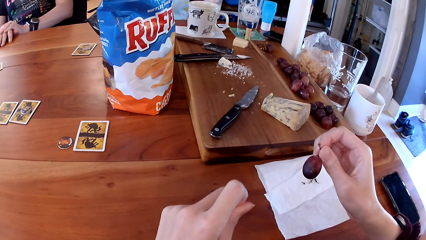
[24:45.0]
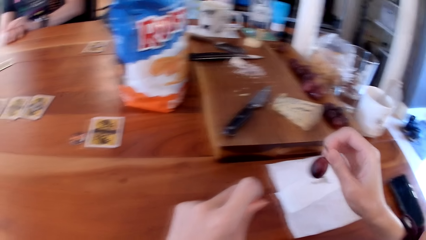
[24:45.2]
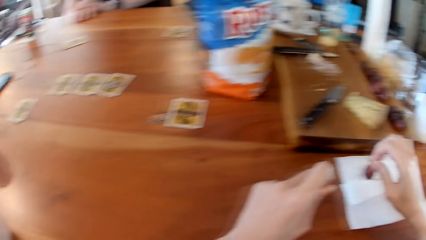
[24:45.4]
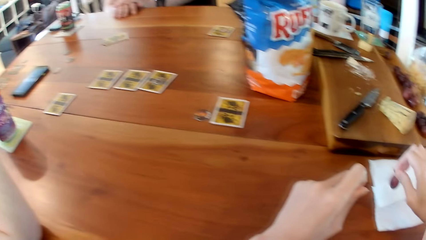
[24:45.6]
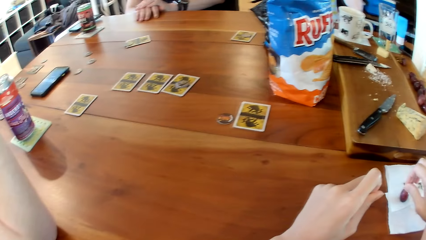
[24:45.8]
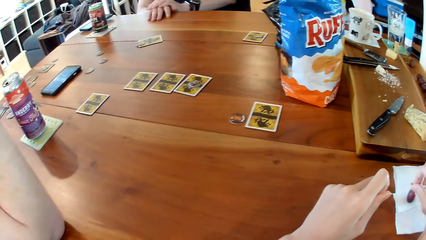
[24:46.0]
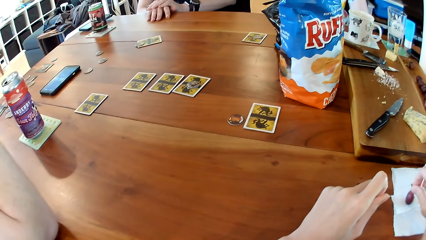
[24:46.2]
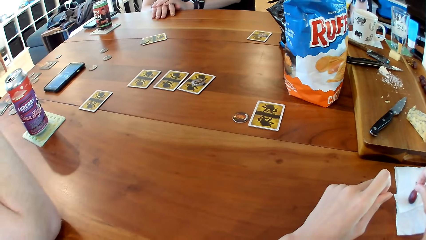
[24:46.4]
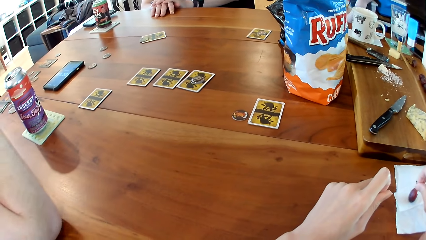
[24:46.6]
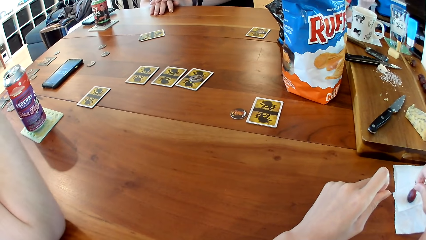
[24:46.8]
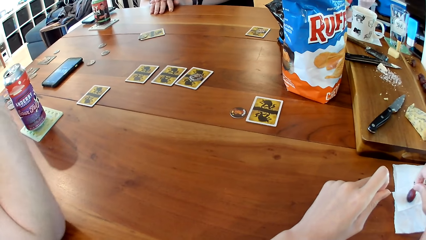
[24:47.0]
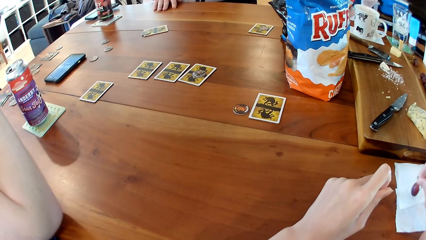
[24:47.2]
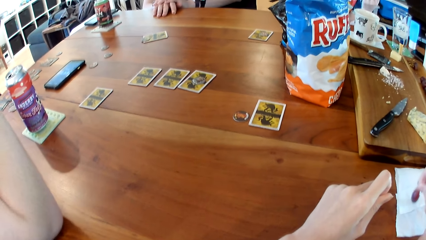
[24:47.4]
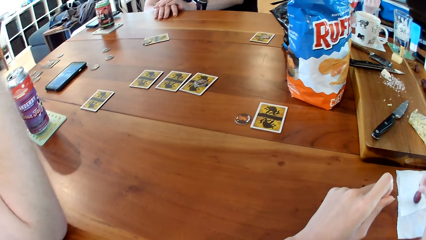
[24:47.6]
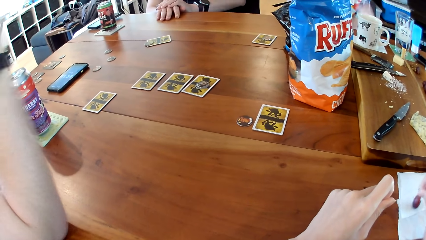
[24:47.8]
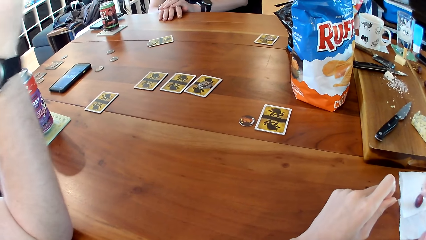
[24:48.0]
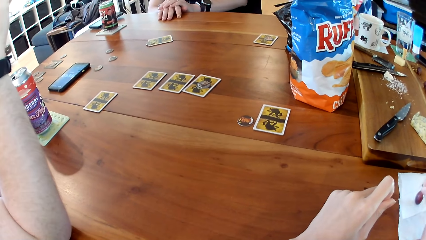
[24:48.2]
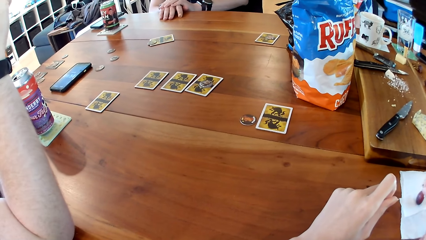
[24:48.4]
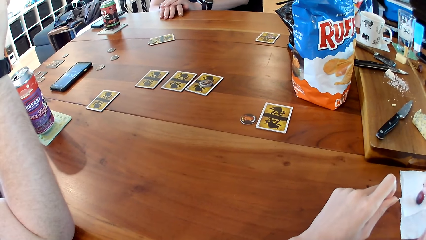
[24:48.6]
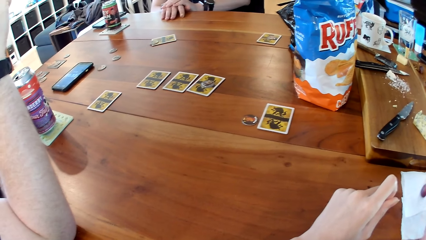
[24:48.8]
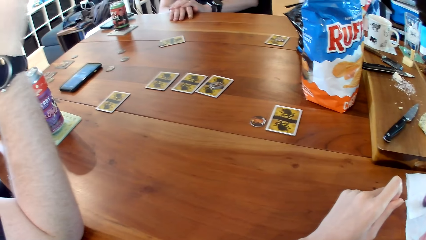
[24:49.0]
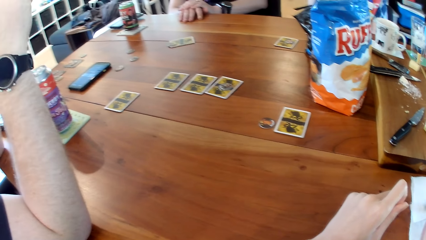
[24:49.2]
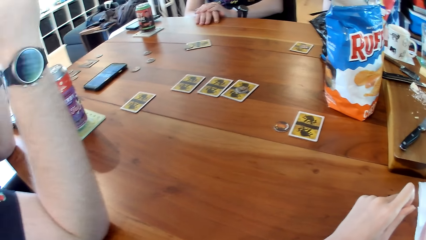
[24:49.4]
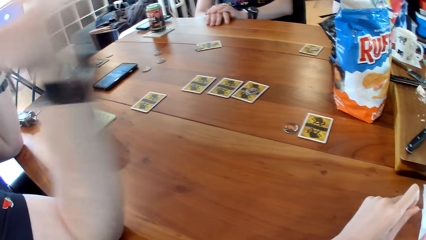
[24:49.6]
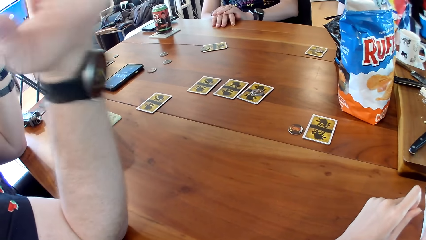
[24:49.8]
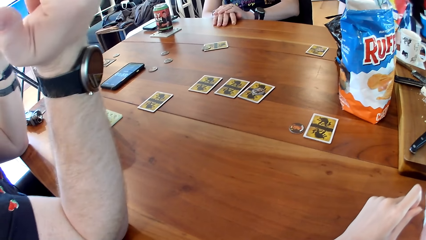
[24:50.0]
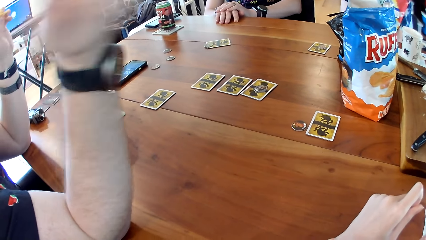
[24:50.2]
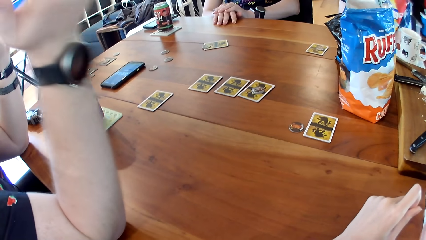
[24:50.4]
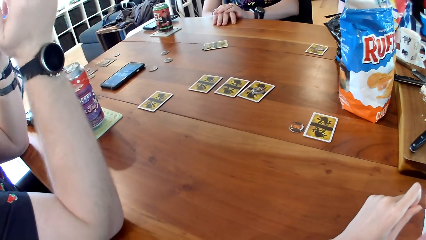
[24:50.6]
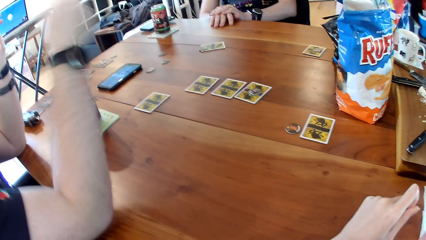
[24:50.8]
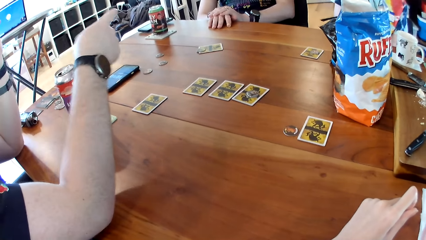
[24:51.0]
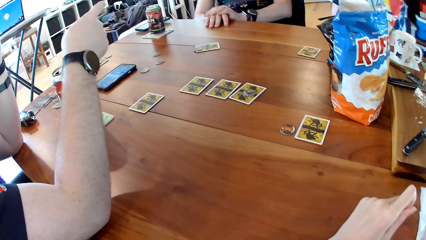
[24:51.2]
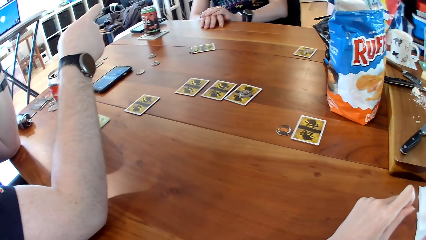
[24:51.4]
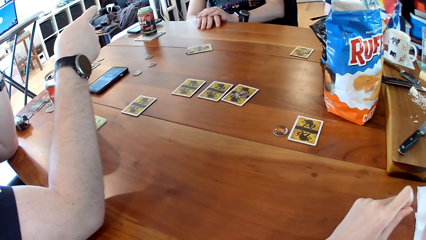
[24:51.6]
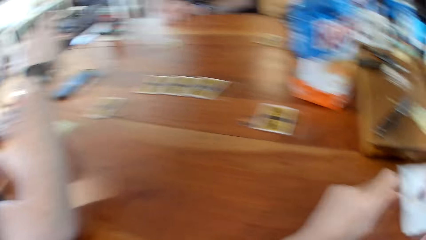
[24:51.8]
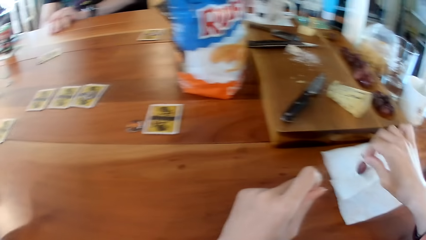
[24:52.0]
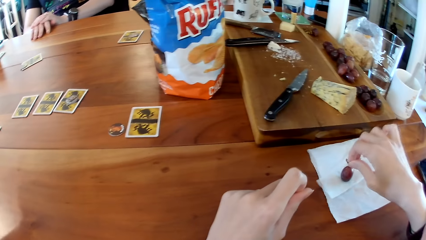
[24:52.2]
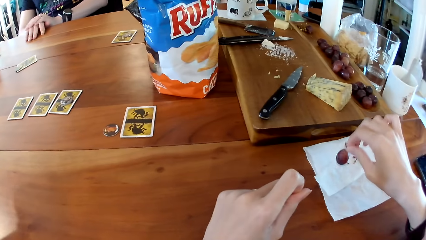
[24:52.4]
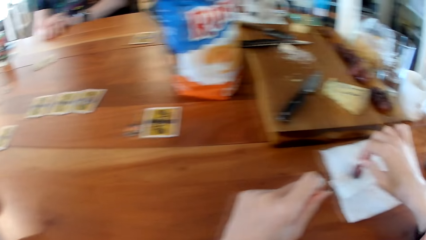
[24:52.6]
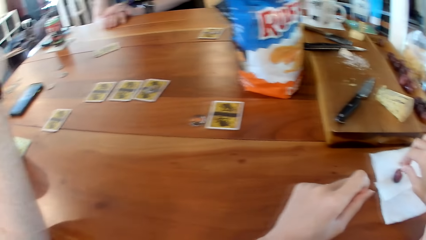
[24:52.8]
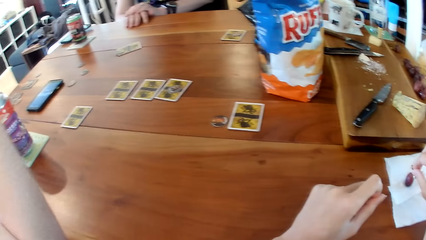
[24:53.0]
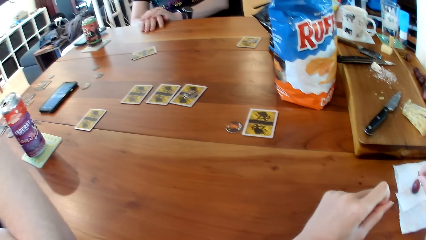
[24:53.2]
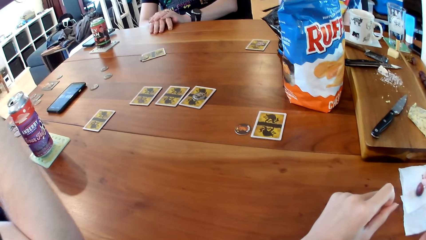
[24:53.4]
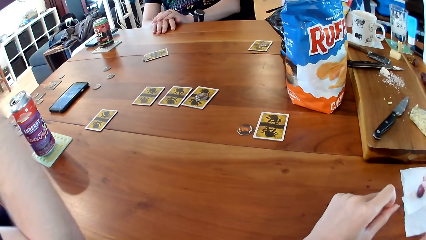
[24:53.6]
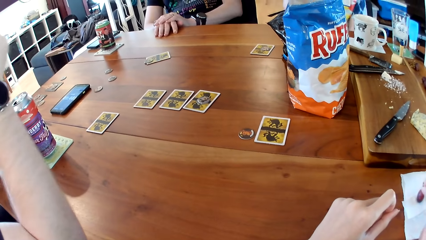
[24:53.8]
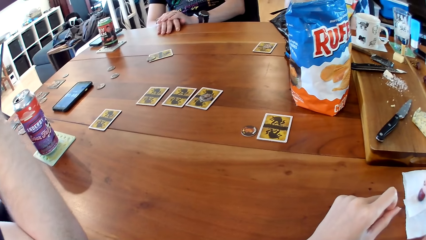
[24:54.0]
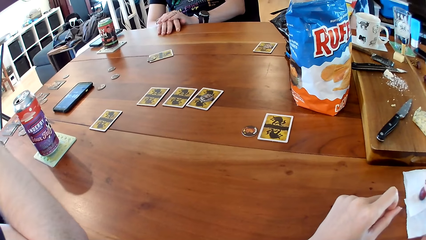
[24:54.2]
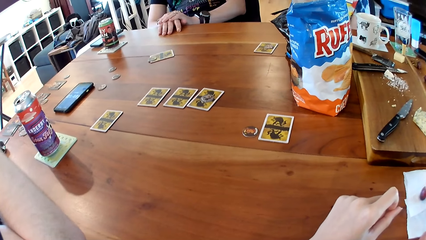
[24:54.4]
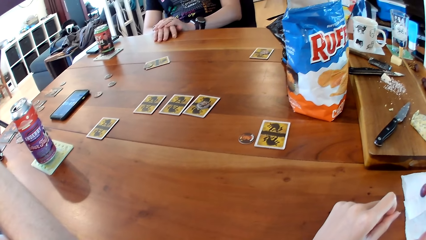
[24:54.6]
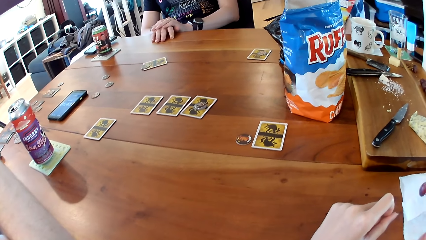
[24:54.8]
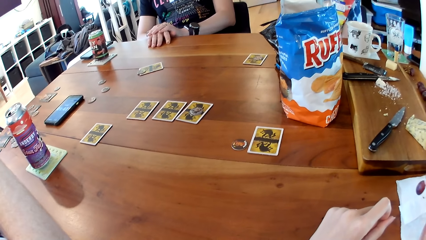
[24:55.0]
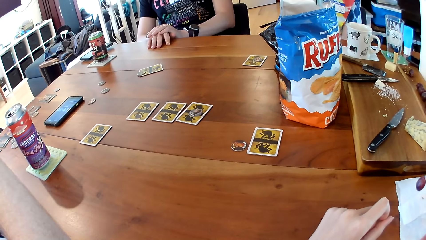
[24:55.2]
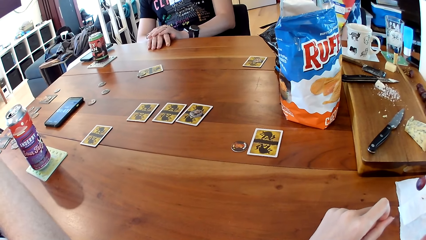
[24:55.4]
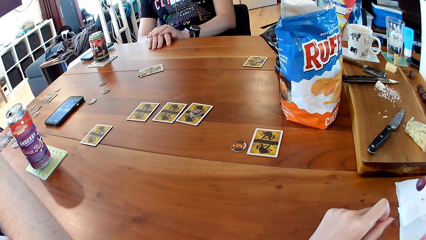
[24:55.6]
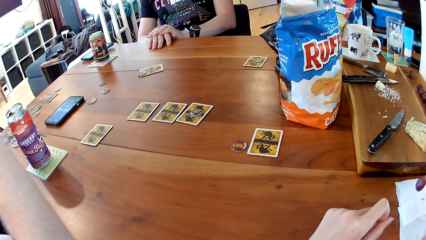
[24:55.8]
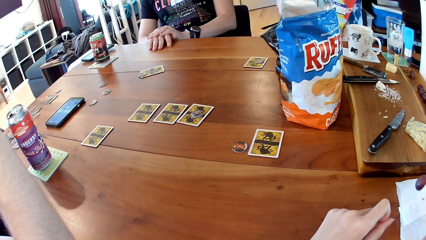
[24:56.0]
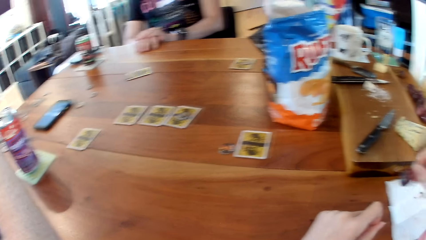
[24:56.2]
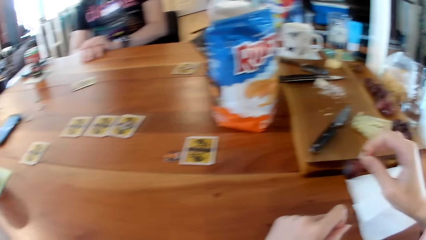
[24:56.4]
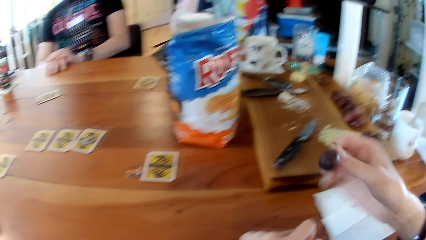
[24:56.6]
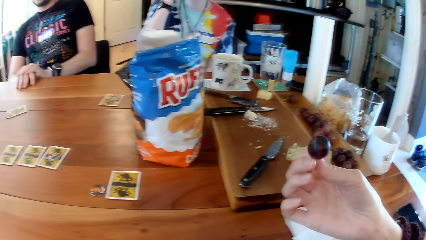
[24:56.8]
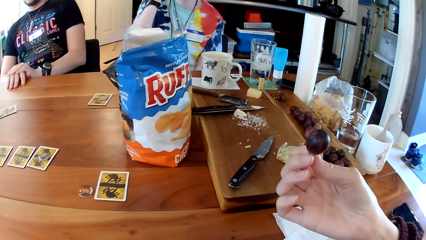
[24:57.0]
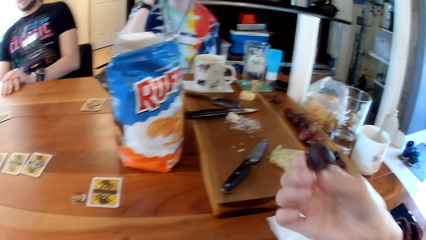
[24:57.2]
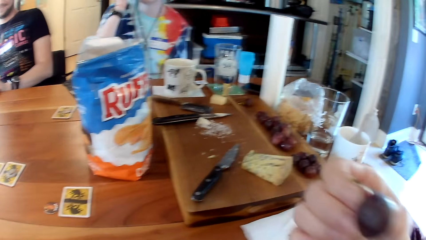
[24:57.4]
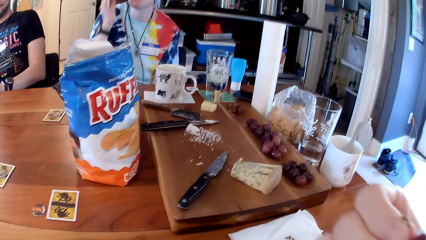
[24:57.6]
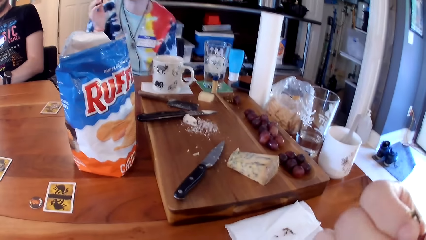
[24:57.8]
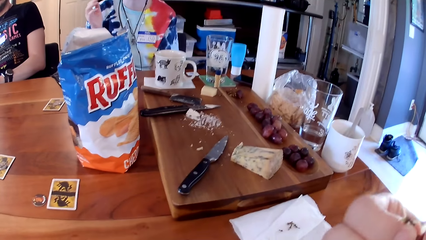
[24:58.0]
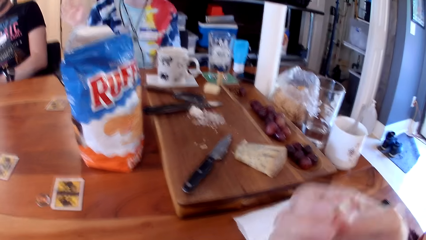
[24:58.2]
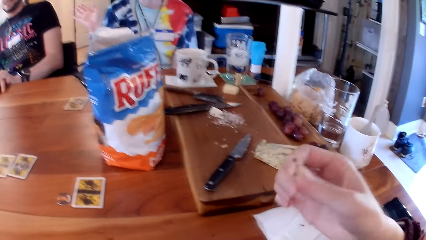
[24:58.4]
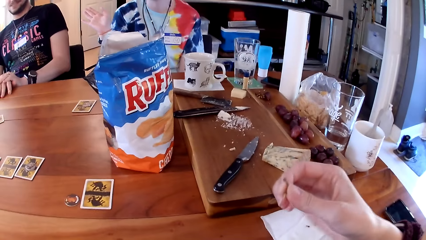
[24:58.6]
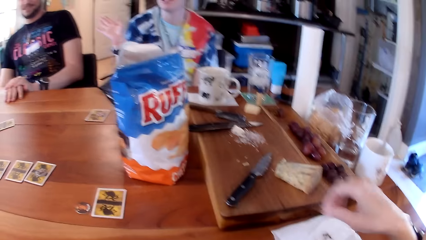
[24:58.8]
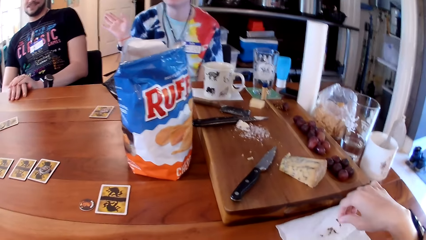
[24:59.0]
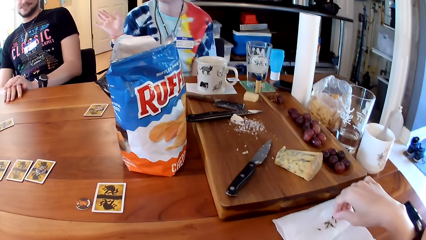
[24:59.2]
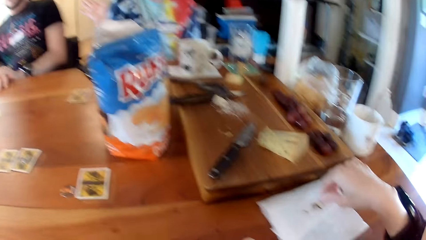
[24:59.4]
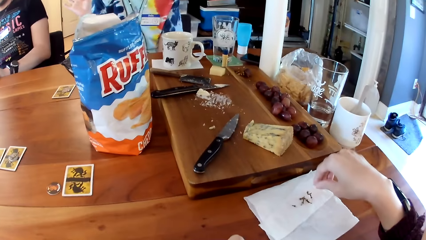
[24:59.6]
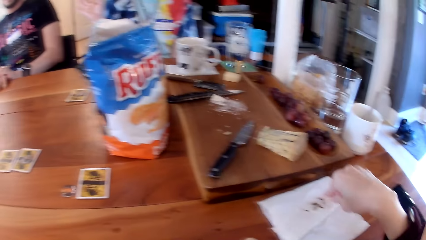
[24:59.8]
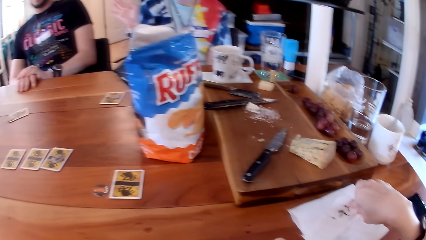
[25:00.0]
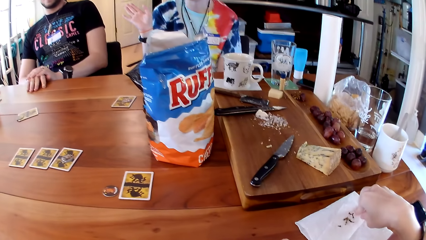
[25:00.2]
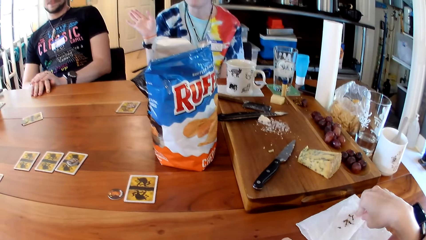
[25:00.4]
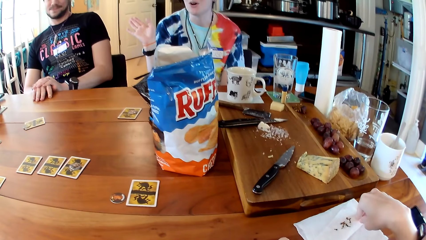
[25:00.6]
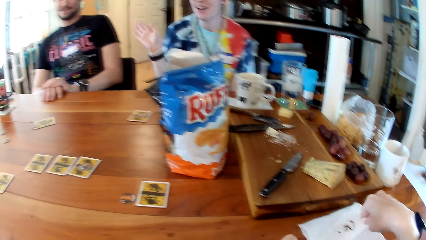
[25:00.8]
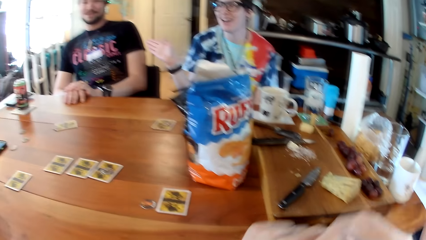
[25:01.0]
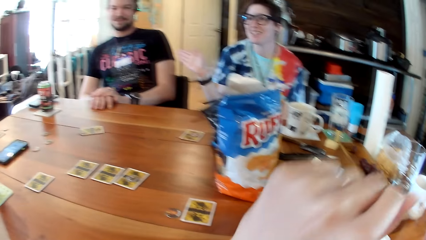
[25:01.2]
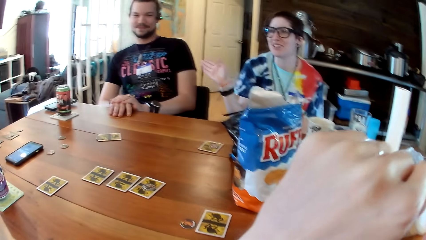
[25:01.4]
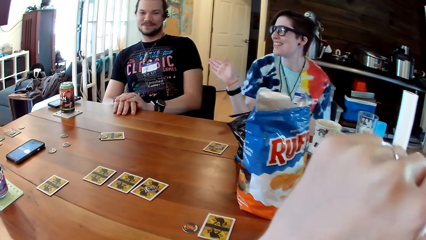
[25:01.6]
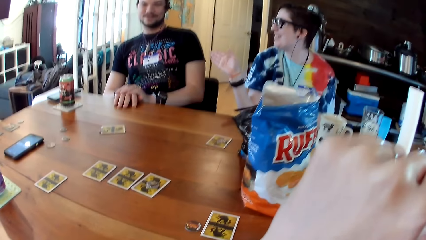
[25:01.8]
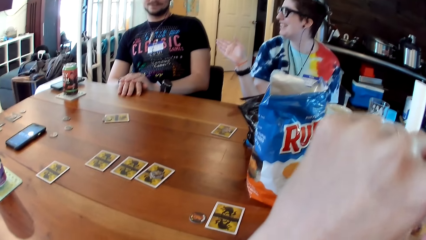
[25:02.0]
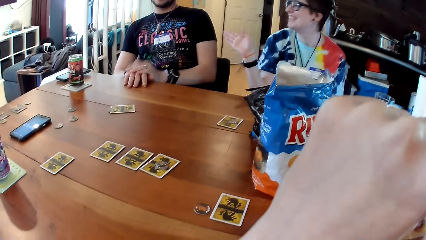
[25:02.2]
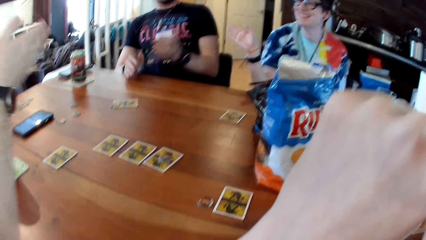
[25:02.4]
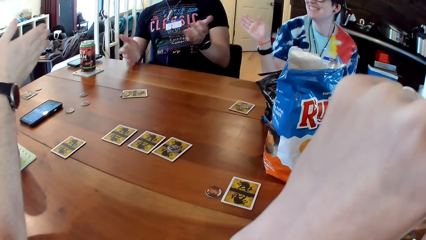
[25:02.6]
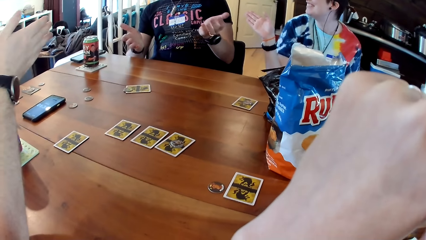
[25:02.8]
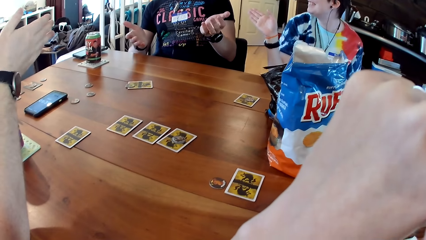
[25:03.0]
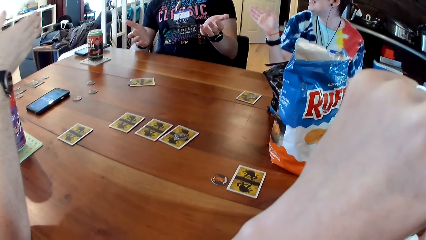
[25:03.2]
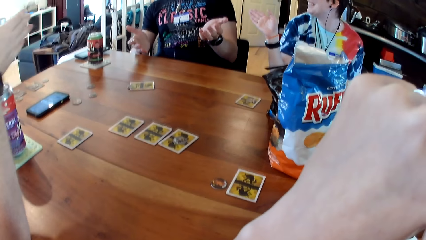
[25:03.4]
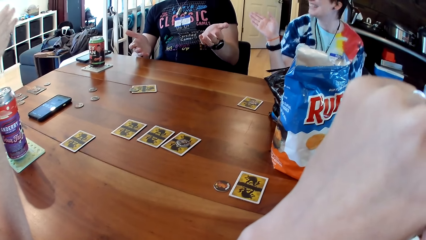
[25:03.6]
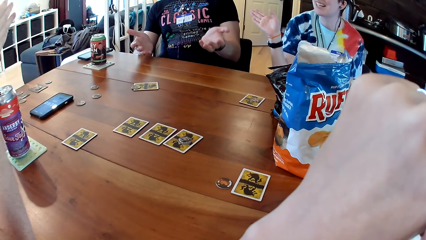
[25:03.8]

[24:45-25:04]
The camera wearer dampens the grape in her right hand with a paper towel on the table. She puts the grape into her mouth with her right hand. She pulls out the stalk from the grape with her right hand. She drops the stalk in her right hand on the paper towel.
